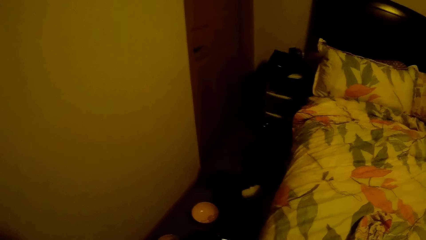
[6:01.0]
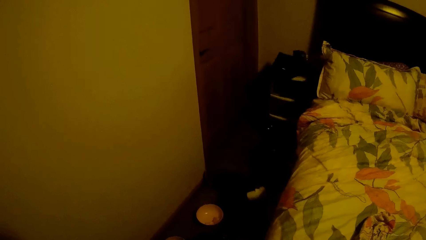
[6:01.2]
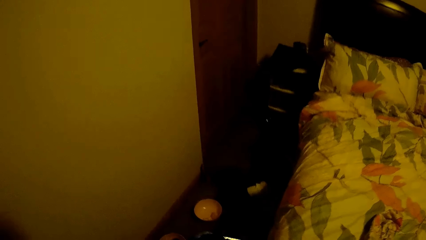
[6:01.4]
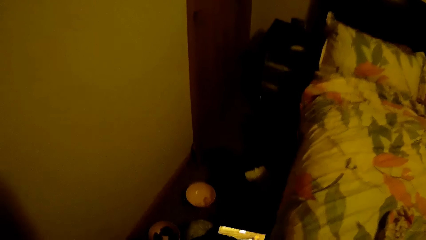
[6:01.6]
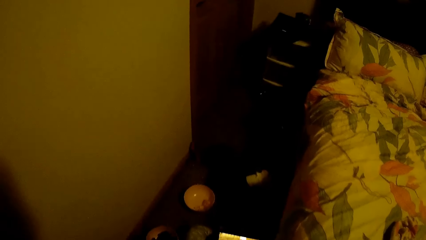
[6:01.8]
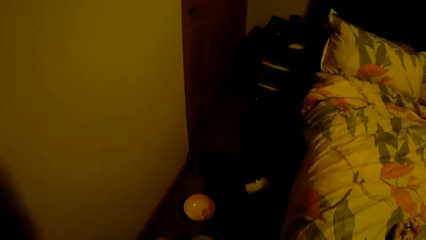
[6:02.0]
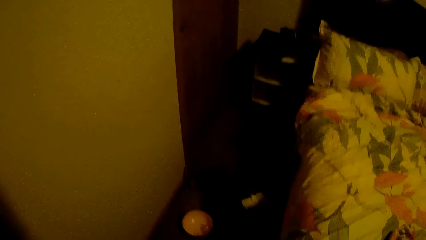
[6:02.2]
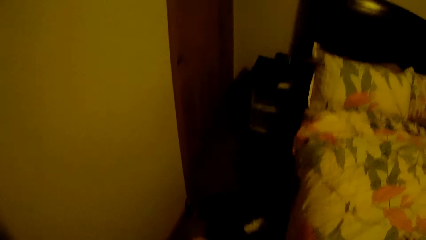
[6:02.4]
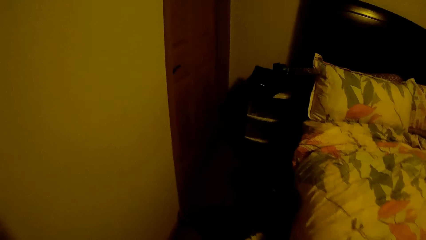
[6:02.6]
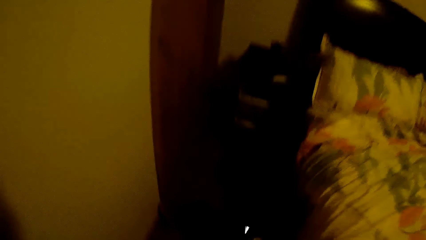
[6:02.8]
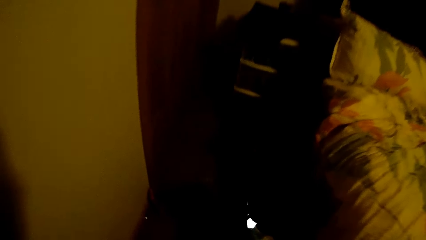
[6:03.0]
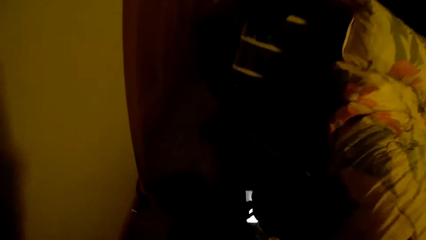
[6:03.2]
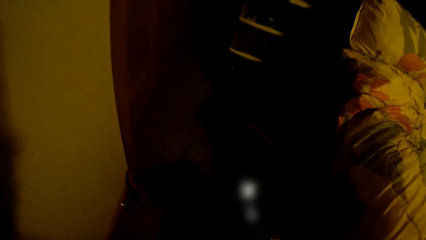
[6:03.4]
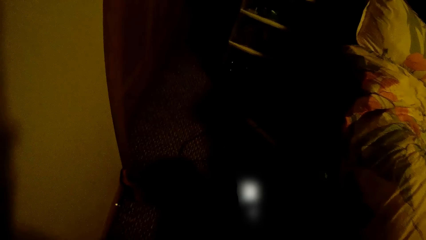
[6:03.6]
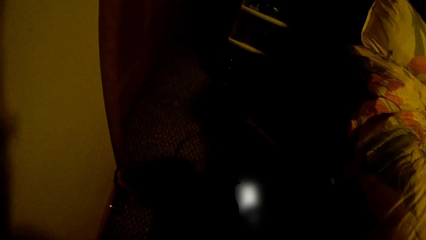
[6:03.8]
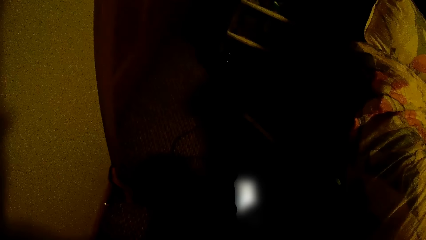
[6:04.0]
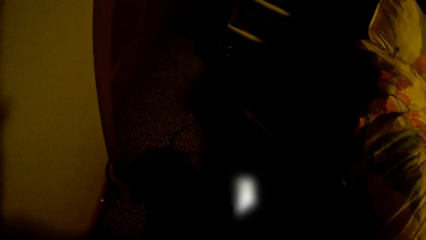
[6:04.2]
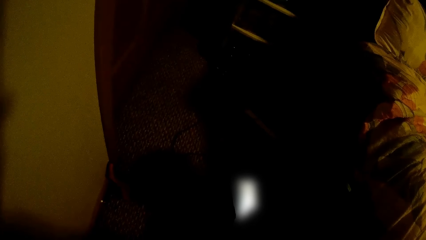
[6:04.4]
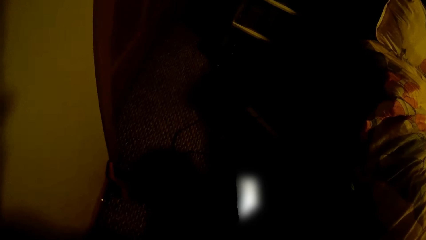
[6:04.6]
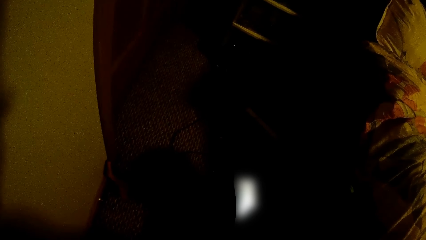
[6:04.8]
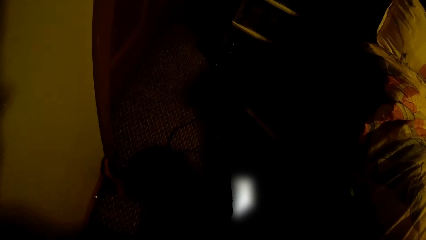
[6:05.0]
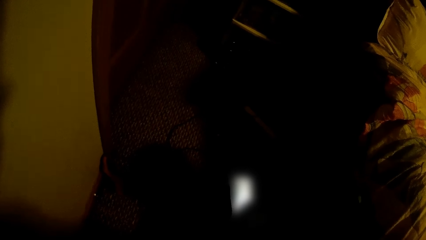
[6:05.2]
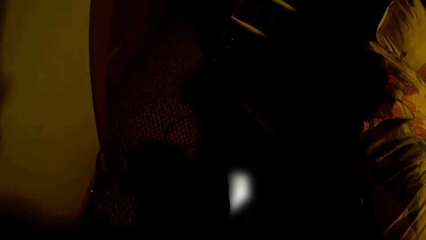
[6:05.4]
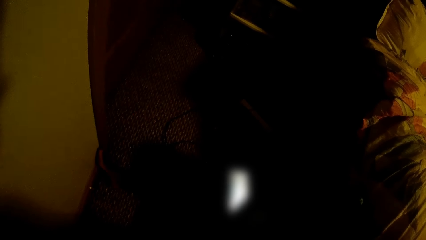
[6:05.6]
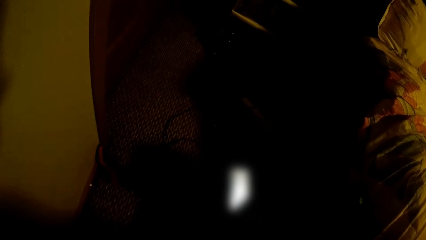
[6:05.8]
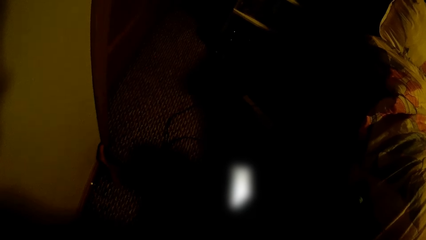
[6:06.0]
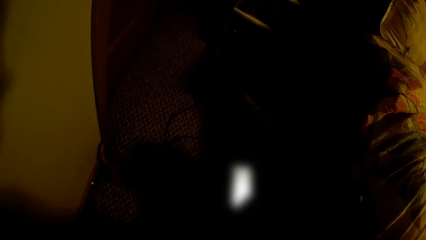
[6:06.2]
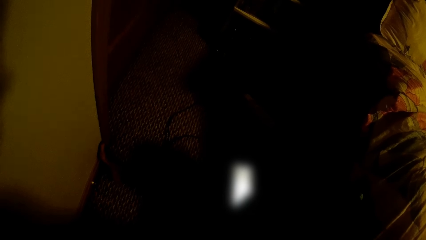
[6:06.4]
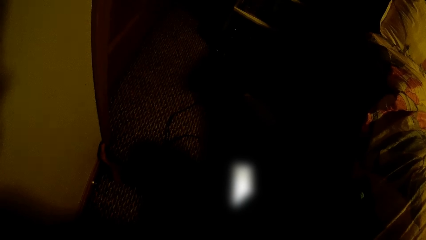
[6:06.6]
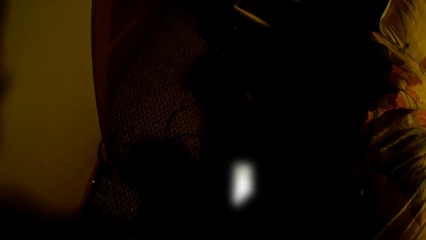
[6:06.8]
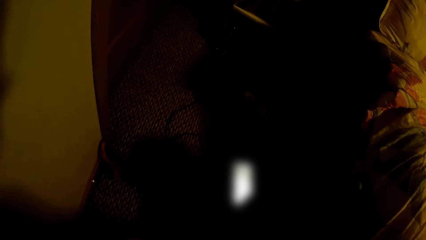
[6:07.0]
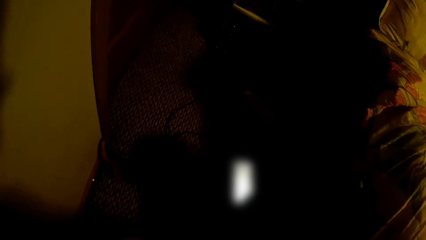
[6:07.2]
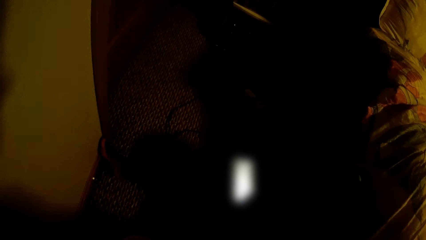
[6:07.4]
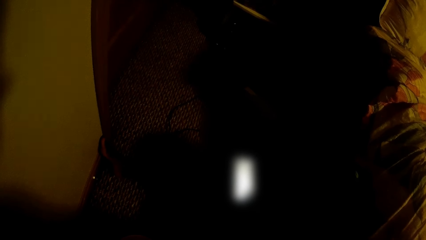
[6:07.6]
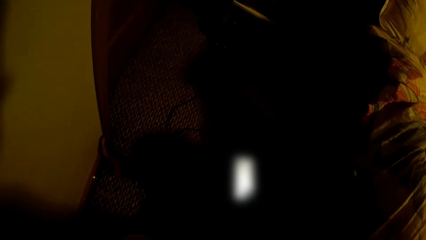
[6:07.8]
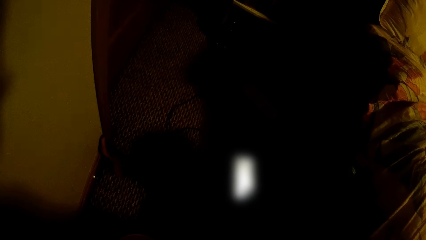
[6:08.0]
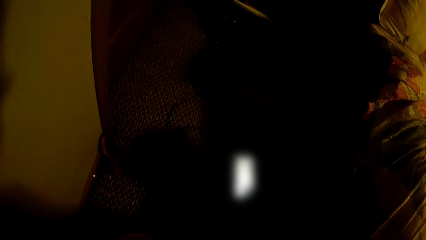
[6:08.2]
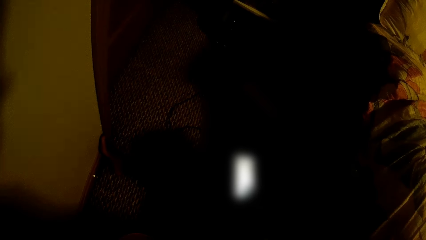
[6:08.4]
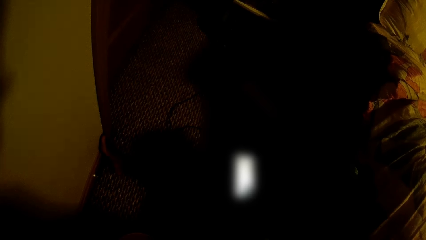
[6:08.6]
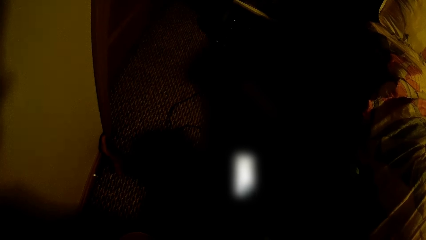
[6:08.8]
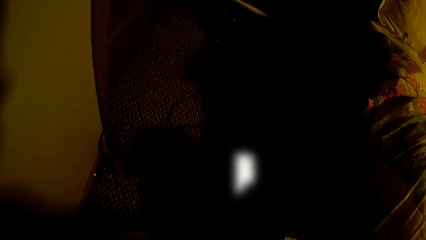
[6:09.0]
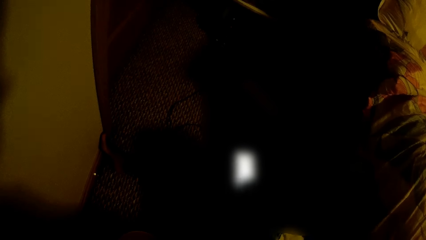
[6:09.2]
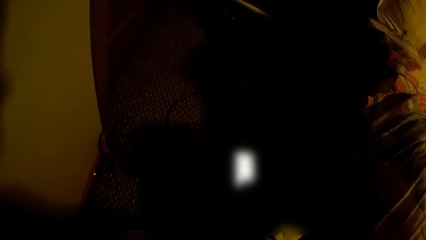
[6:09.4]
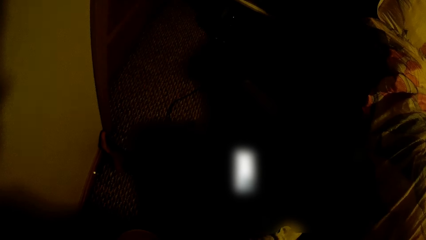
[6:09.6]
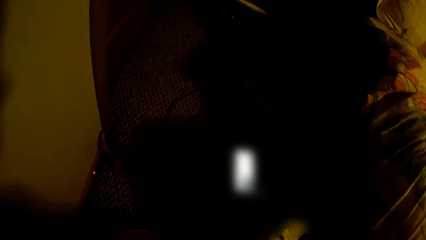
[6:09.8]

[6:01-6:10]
The camera wearer sits down. They stare at the phone.

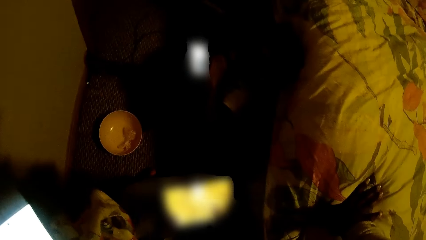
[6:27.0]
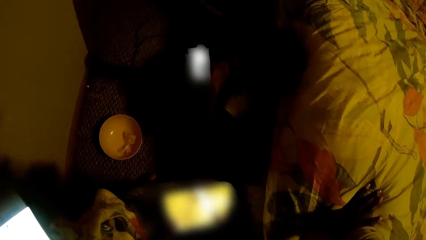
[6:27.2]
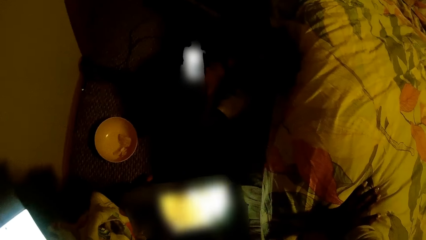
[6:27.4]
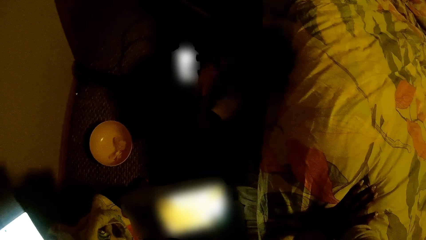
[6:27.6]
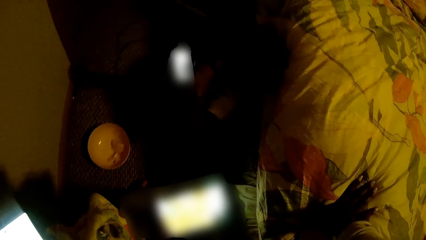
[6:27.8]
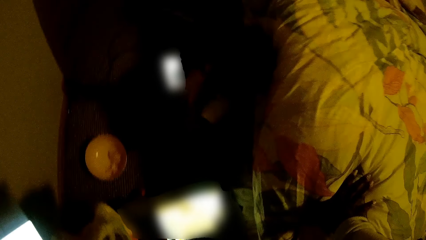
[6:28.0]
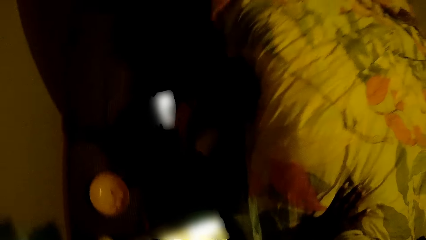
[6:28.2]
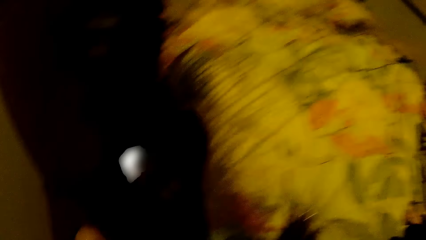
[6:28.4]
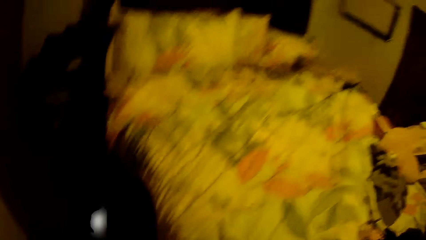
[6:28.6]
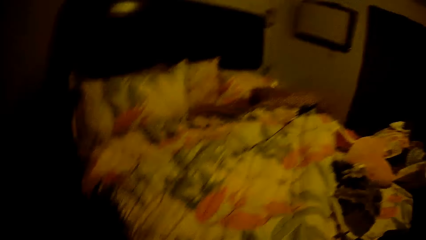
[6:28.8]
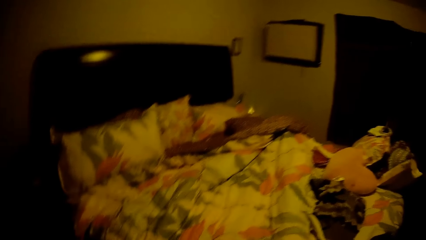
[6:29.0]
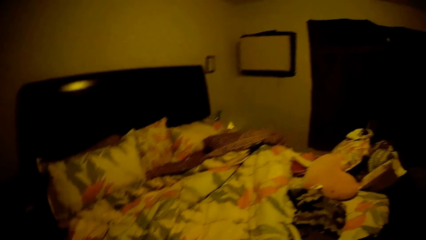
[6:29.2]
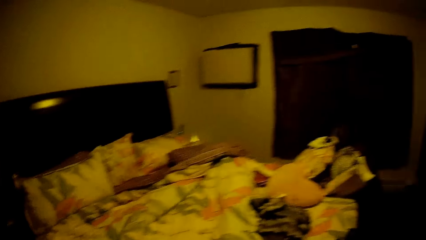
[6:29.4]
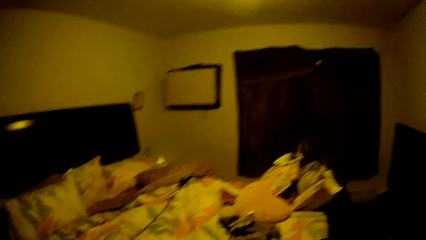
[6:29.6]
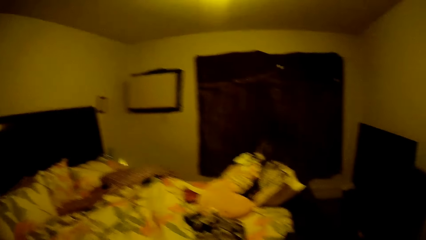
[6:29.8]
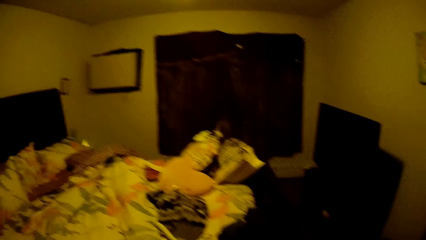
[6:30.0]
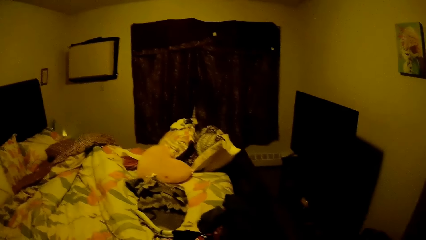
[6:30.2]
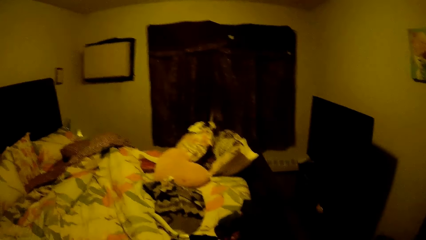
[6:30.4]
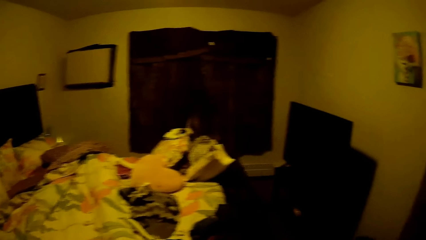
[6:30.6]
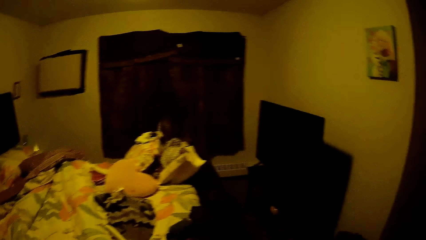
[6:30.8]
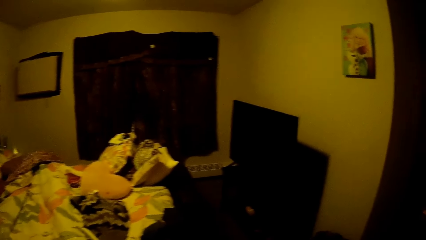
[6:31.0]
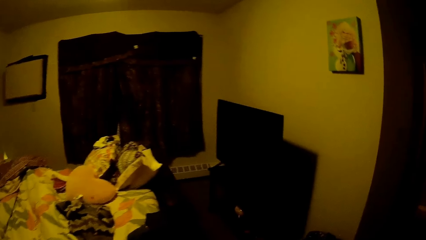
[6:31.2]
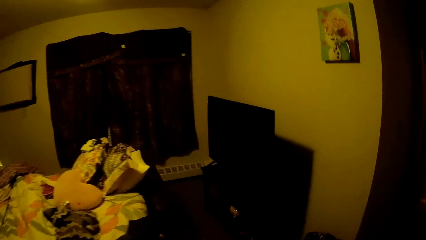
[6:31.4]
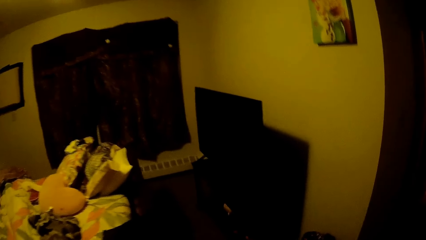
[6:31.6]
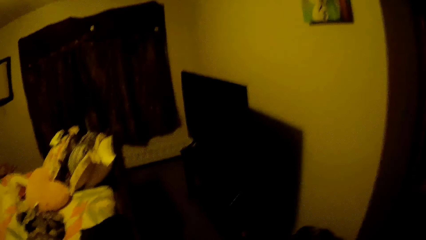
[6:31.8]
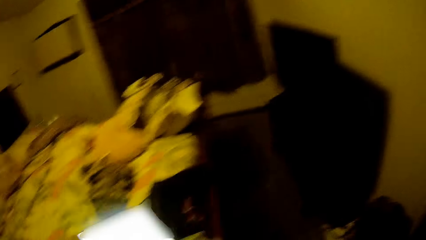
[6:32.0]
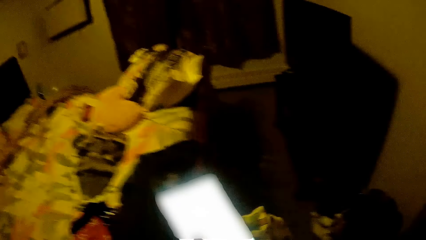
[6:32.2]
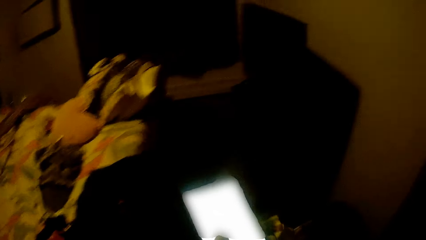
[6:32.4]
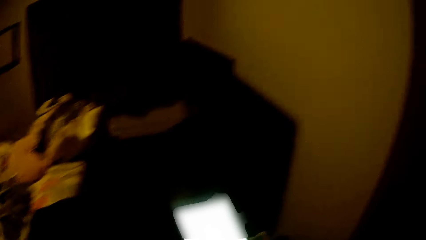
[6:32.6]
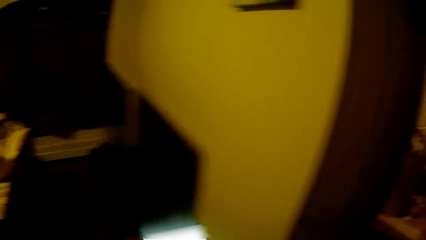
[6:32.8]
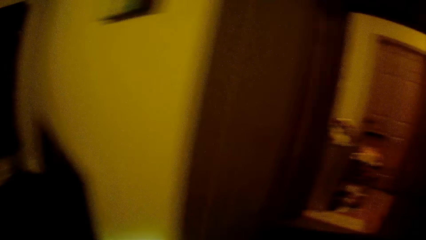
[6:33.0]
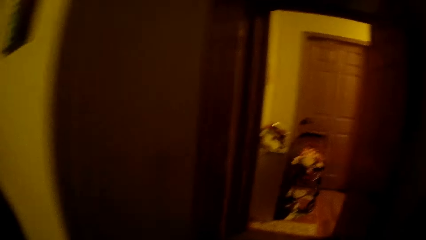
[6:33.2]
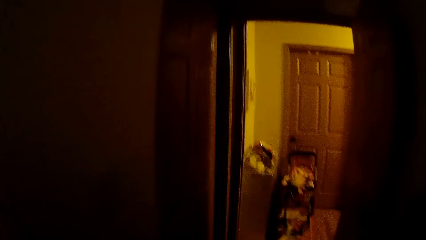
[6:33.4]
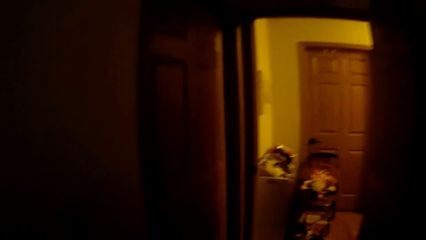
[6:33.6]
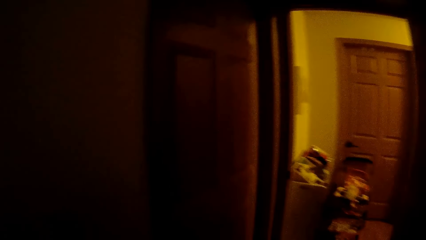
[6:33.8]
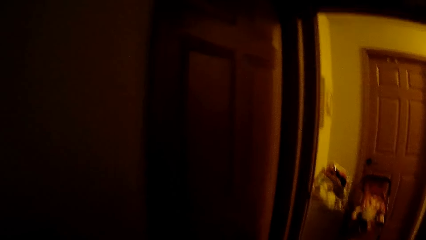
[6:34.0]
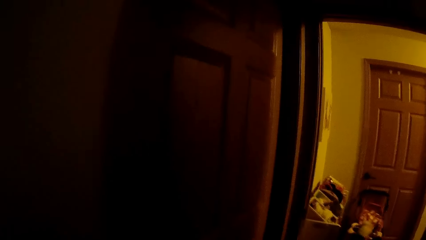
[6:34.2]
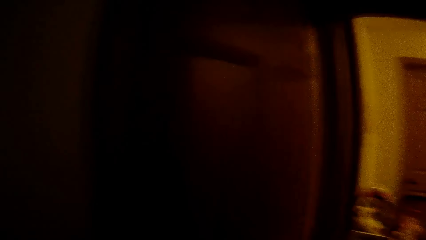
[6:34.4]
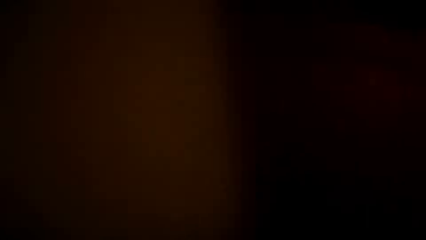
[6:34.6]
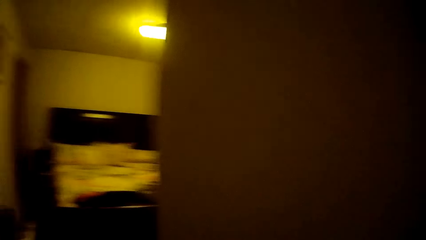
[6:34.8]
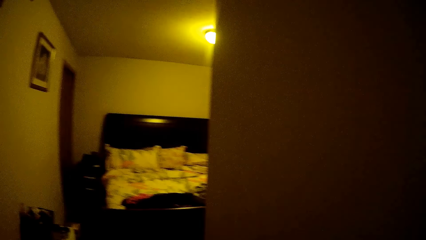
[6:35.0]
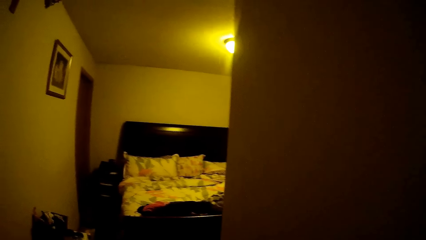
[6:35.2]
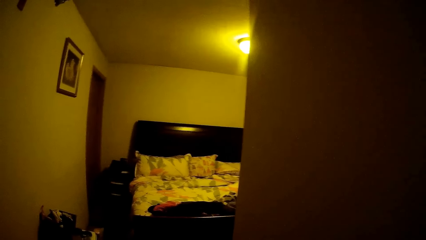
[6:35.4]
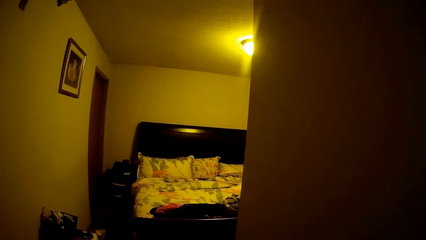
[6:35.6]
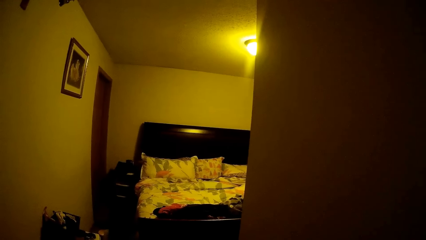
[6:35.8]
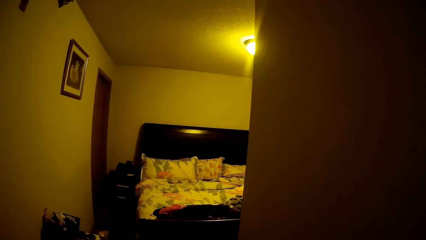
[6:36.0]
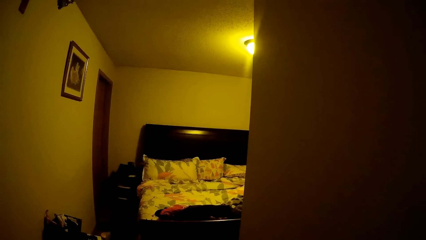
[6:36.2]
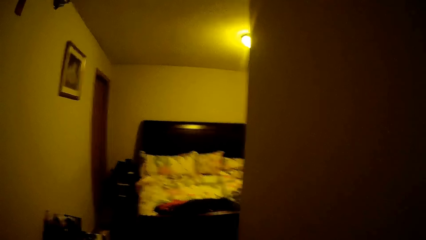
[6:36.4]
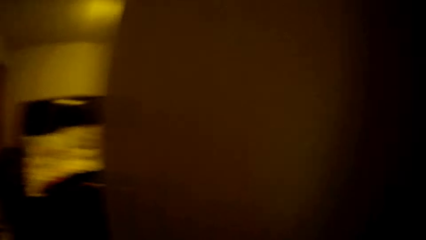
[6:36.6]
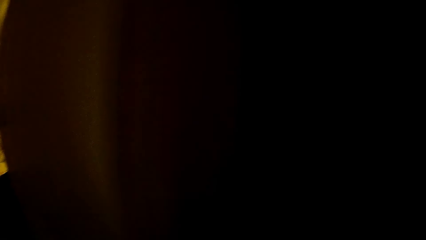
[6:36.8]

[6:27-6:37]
The camera wearer stares at the room. They use a phone. They stare at the room.
